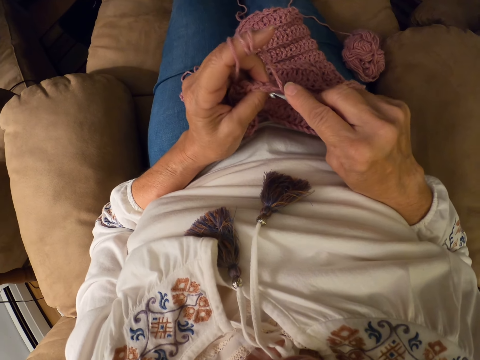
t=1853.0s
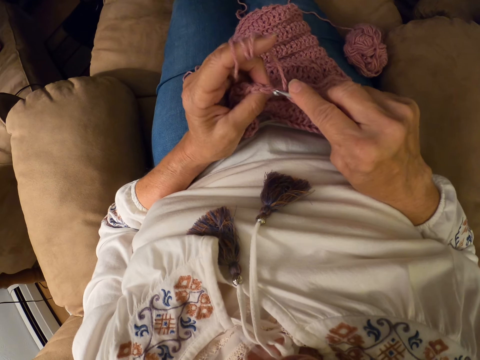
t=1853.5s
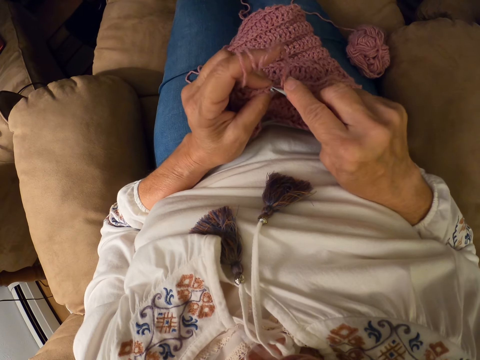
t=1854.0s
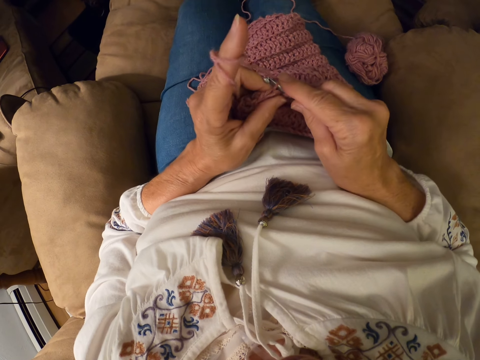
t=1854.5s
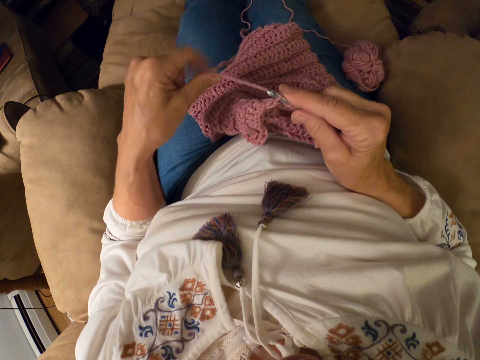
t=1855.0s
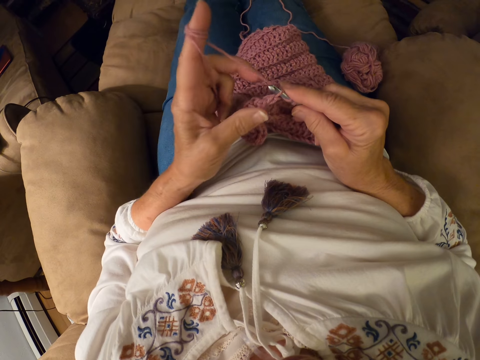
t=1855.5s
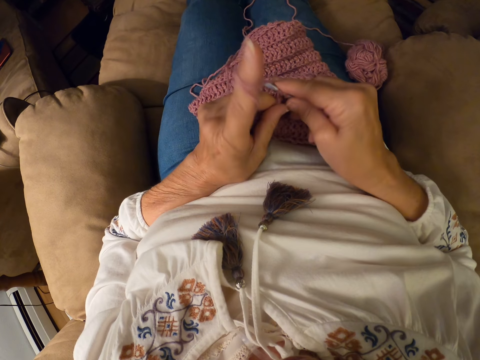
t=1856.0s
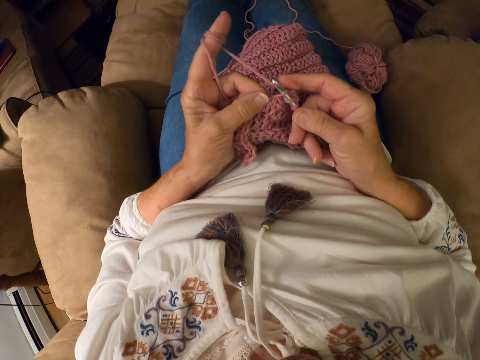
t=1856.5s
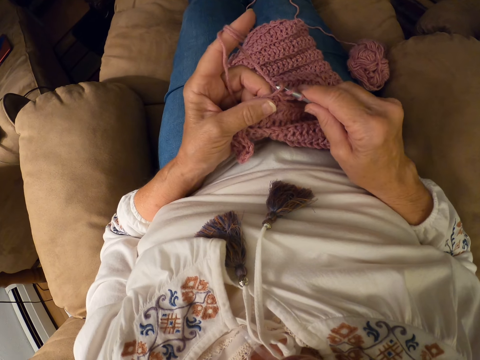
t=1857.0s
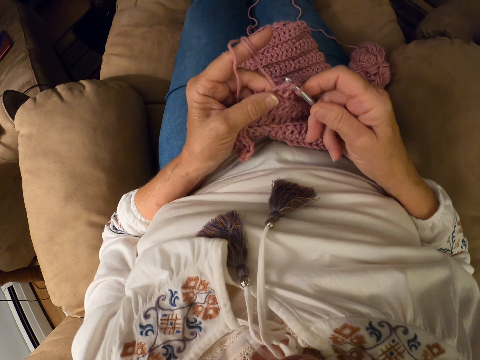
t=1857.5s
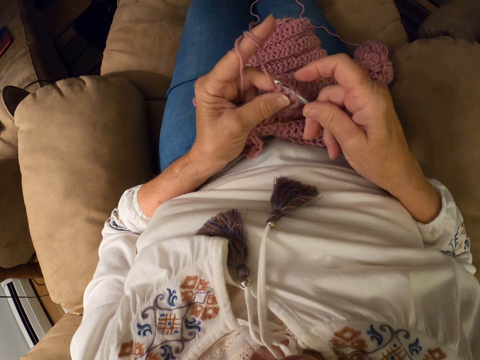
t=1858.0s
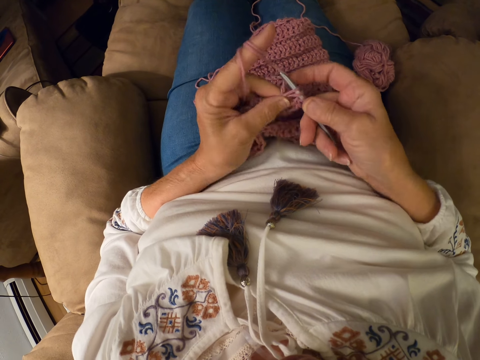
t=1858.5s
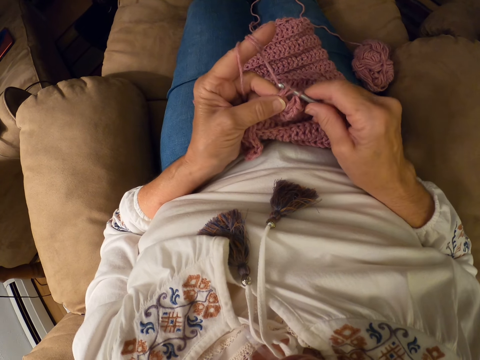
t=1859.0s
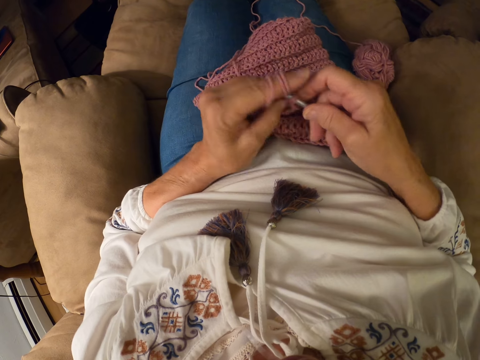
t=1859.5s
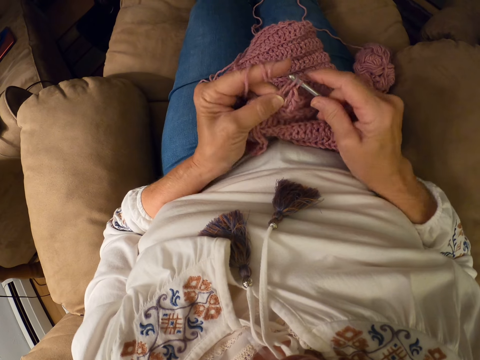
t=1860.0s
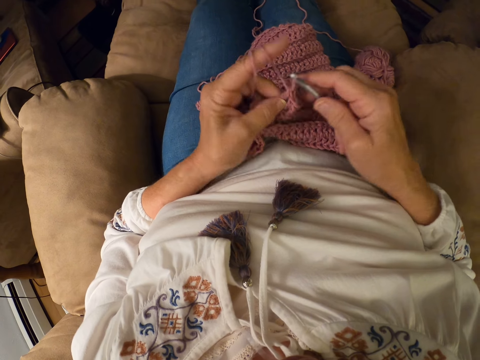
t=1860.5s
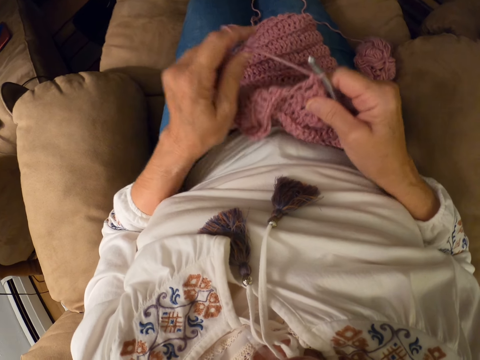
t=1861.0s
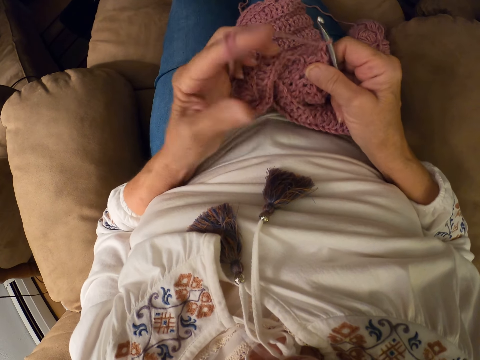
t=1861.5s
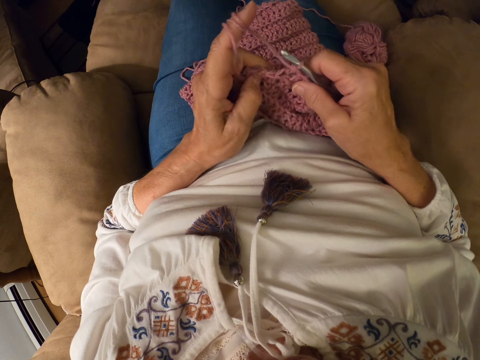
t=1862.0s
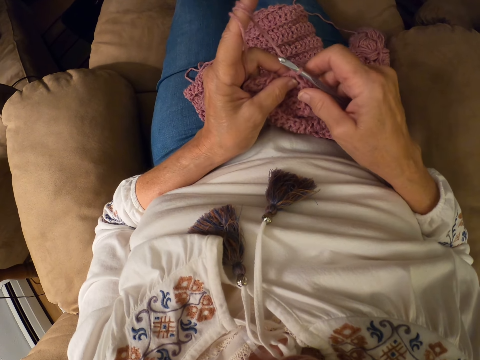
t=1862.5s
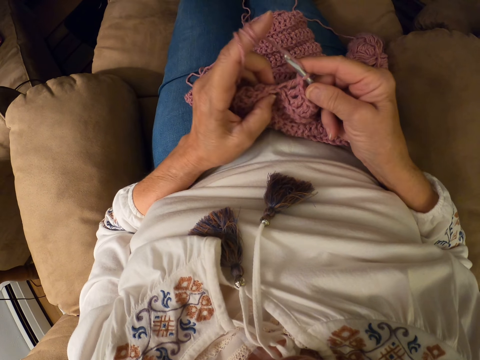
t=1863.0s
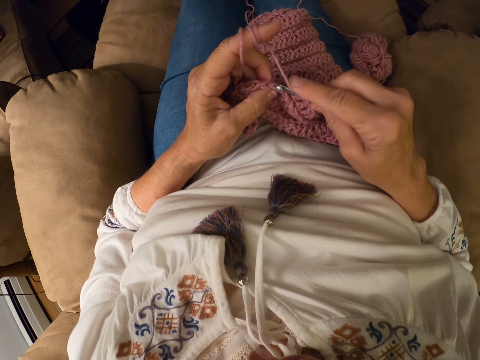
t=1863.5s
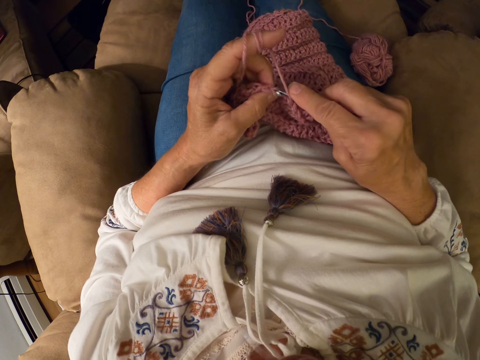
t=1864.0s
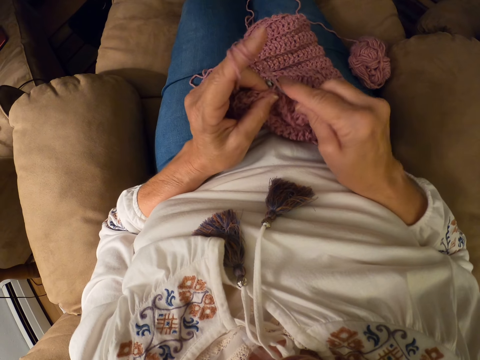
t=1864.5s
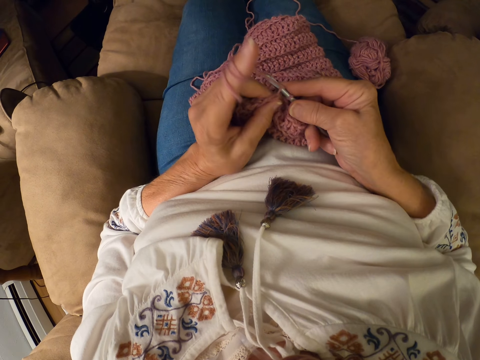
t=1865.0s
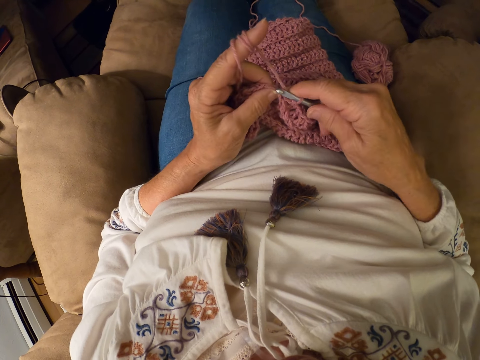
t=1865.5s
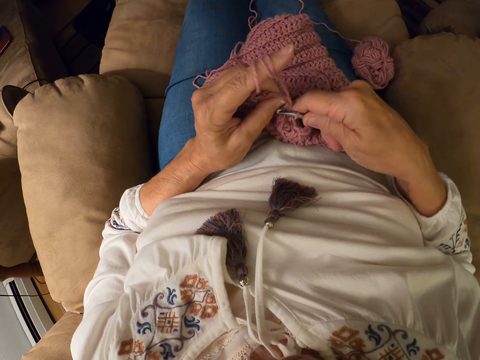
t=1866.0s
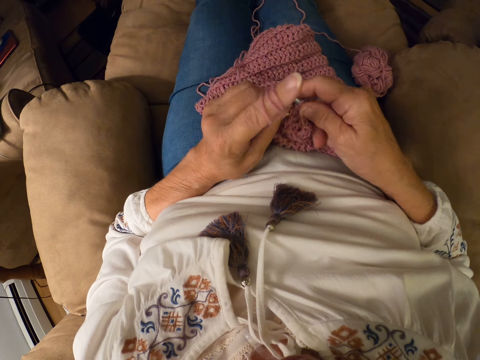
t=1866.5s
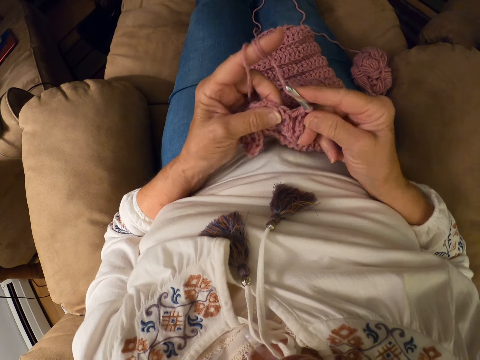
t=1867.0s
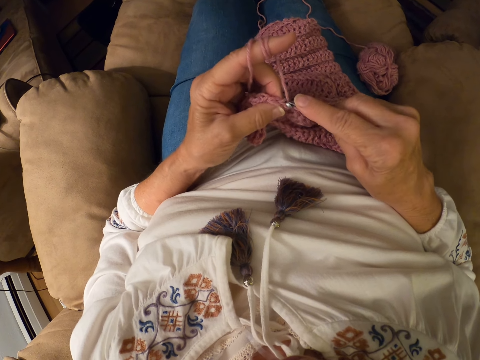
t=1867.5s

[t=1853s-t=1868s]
The camera wearer rolls the yarn with her left index finger. She crochets the garment with the yarn and the crochet hook. She rolls the yarn with her left index finger. She crochets the garment with the yarn and the crochet hook.

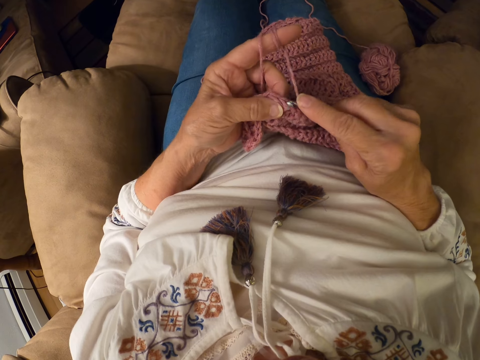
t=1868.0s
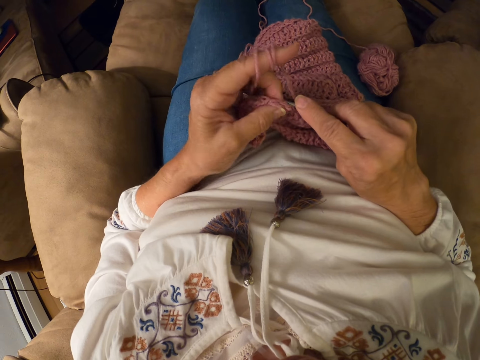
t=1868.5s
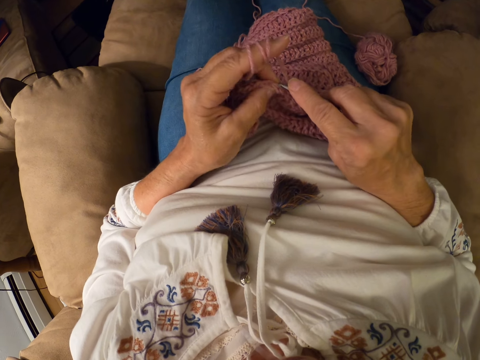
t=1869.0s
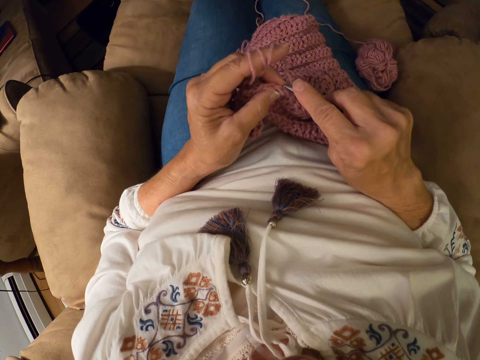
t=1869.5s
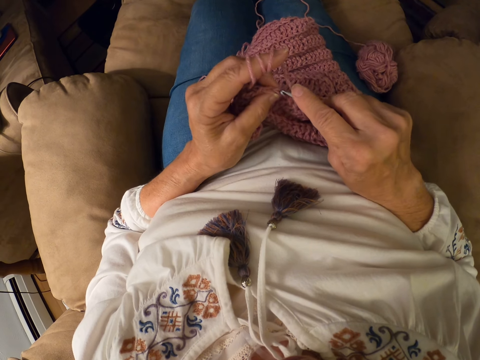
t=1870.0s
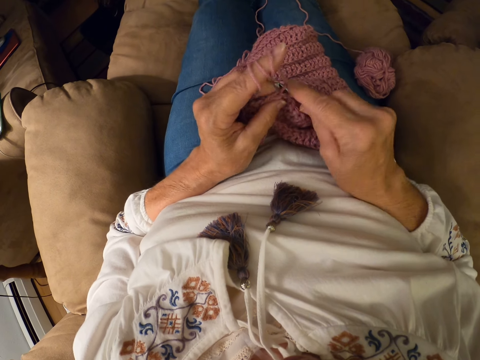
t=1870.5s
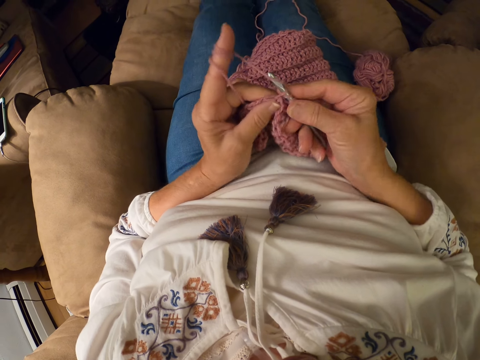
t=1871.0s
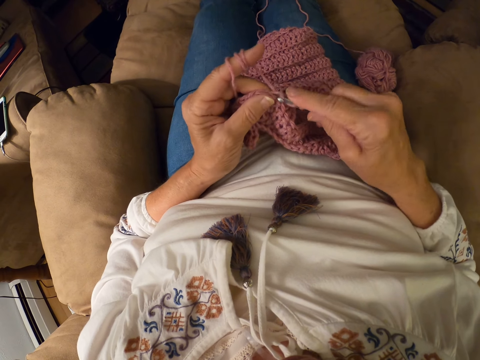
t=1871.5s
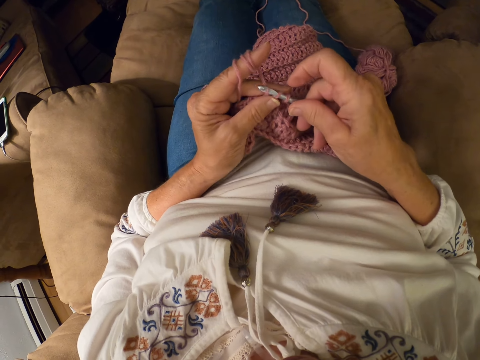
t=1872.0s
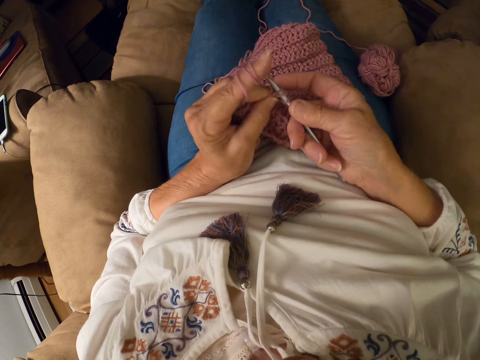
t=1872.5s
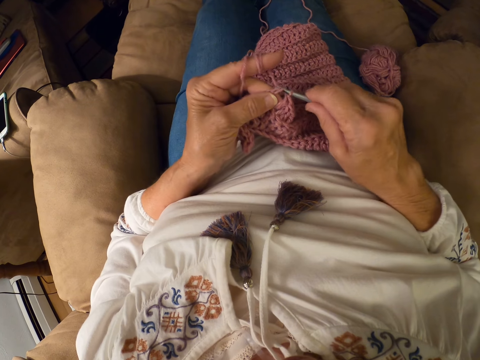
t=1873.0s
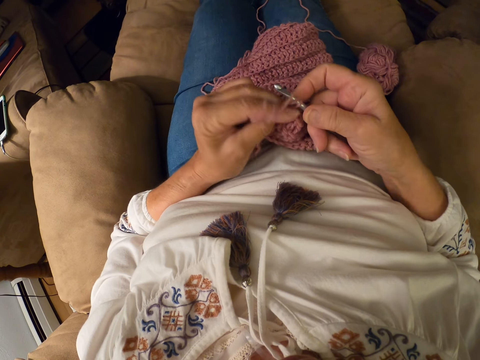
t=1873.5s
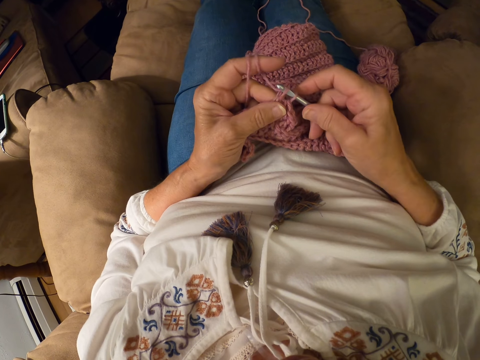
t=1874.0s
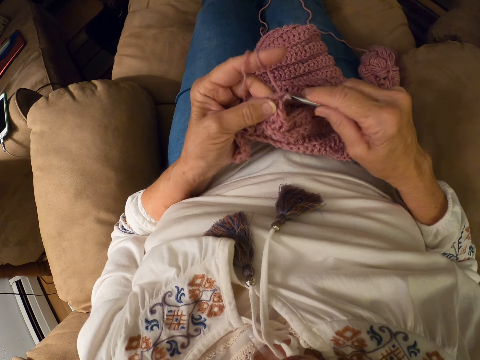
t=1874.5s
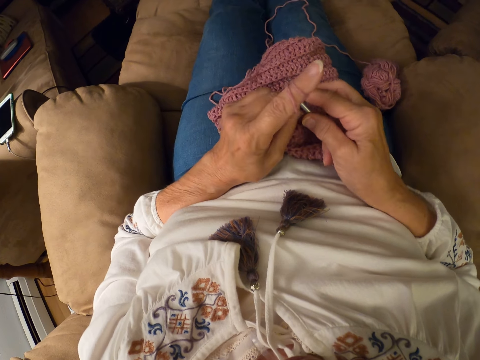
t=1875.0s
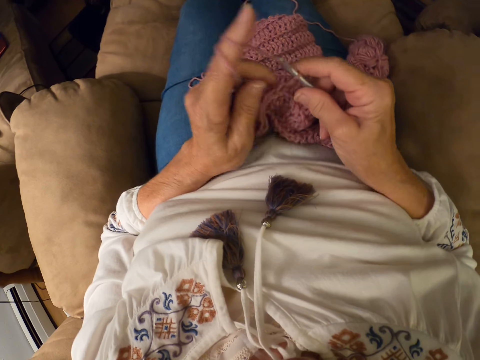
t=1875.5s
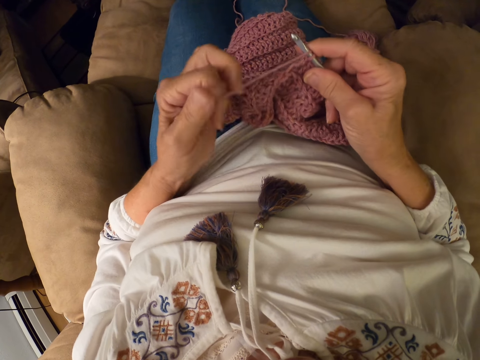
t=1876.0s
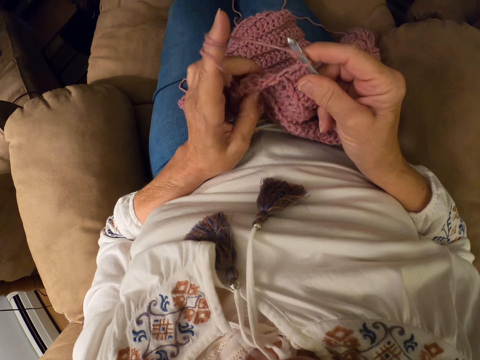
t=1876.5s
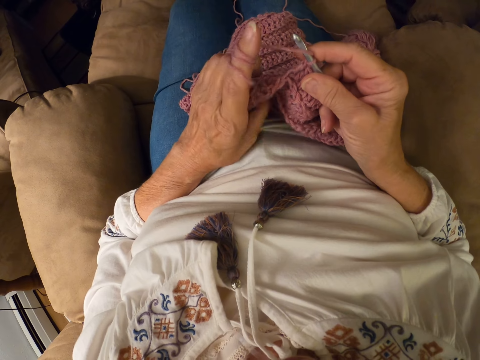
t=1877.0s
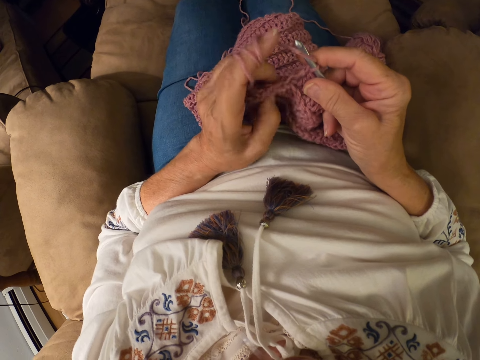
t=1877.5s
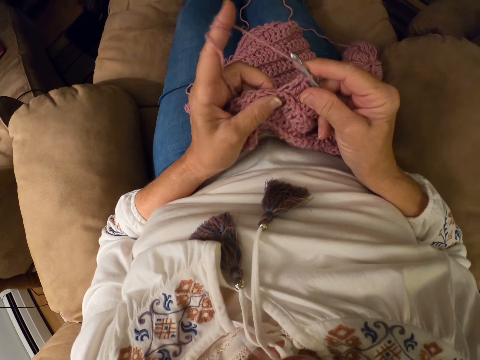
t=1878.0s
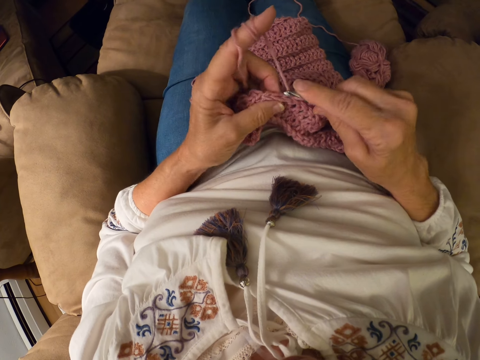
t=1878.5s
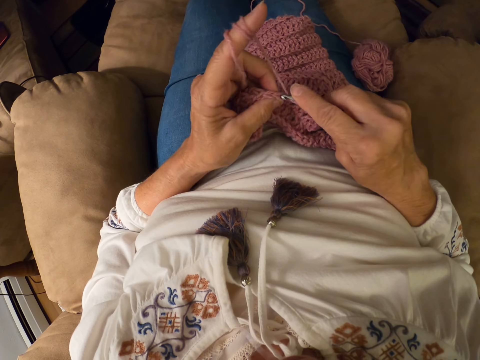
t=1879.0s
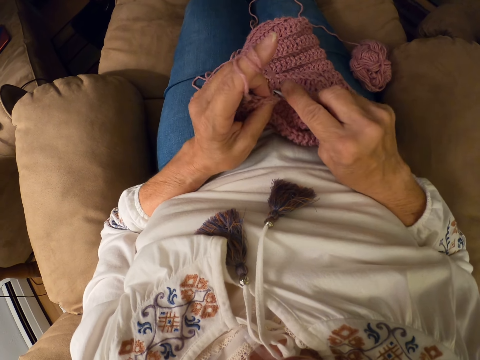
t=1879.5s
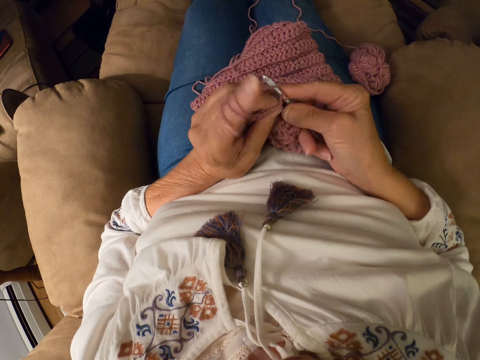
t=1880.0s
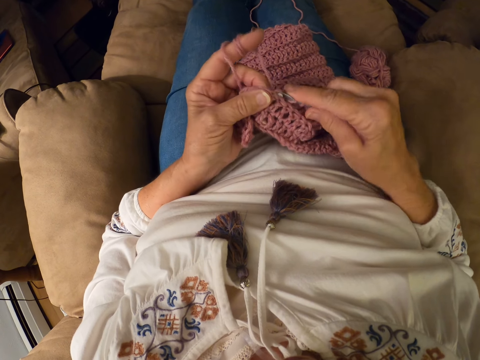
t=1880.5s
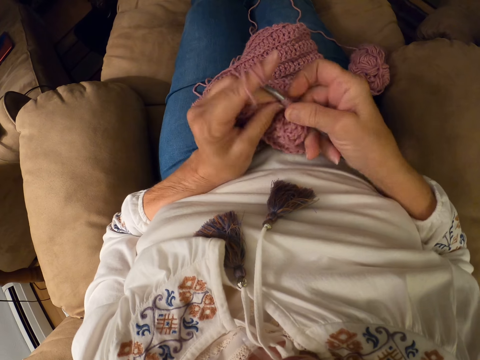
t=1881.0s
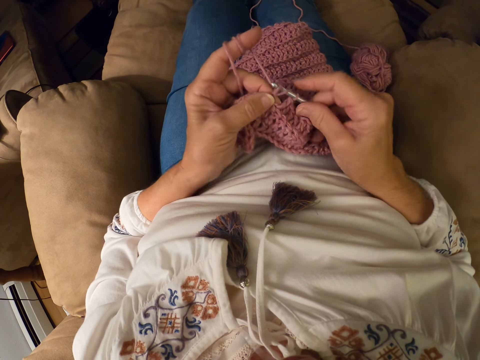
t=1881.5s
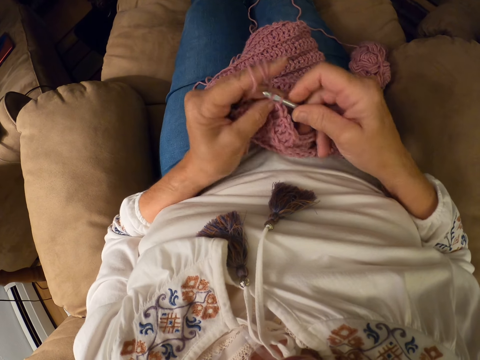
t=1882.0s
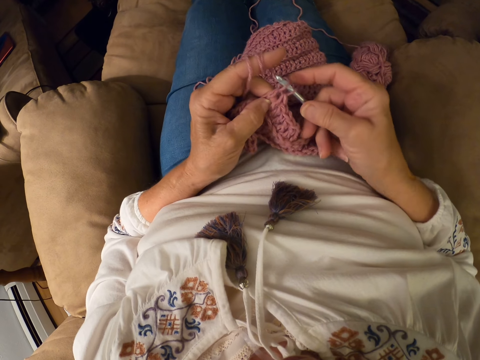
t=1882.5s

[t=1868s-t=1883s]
The camera wearer rolls the yarn with her left index finger. She crochets the garment with the yarn and the crochet hook.
